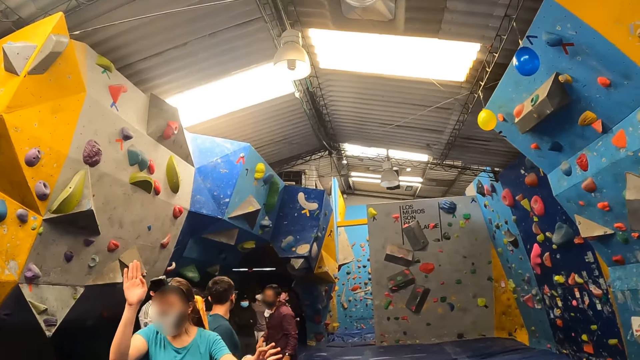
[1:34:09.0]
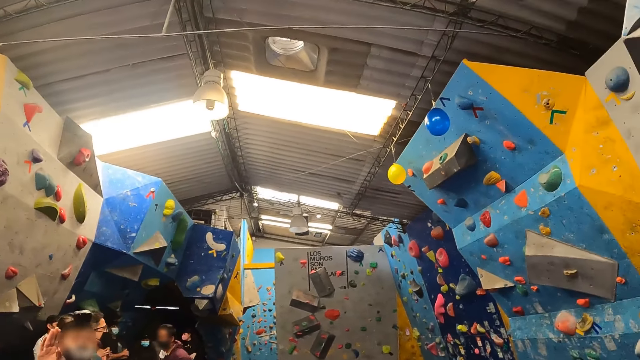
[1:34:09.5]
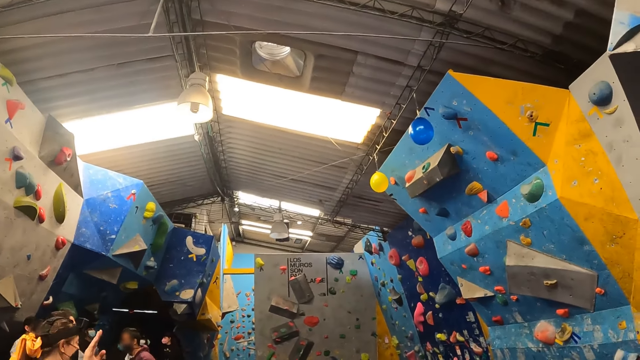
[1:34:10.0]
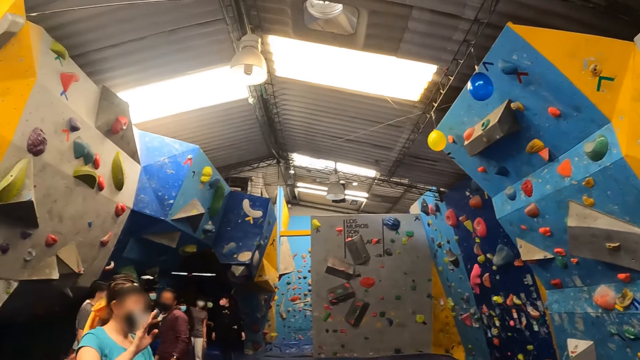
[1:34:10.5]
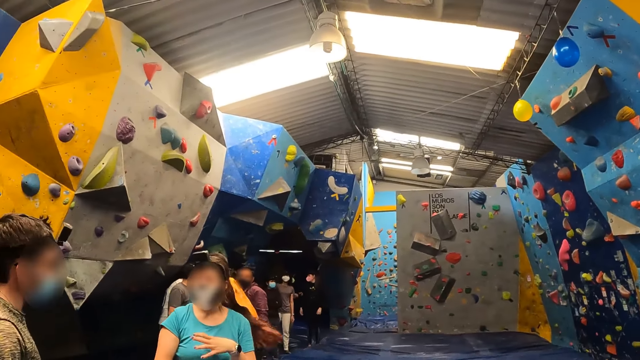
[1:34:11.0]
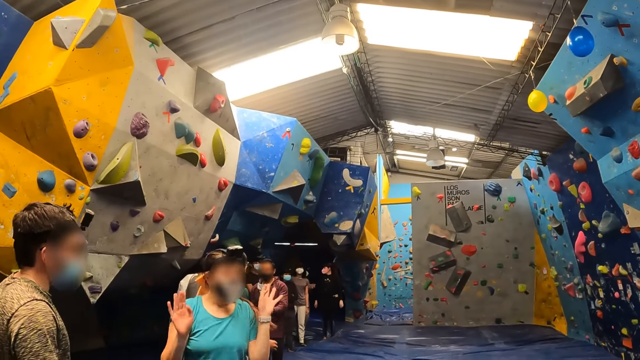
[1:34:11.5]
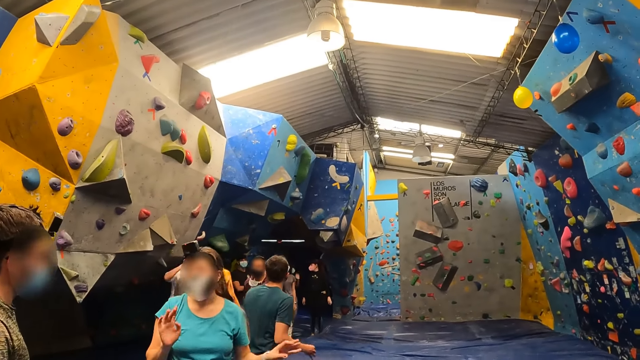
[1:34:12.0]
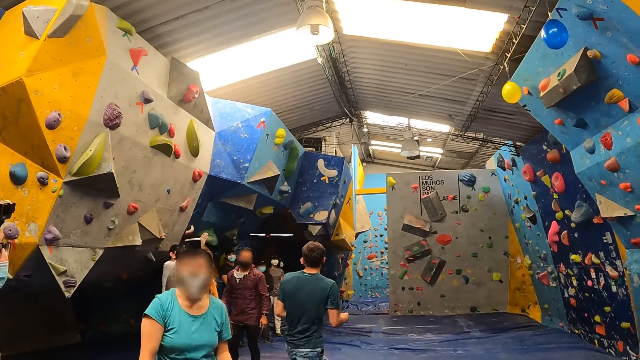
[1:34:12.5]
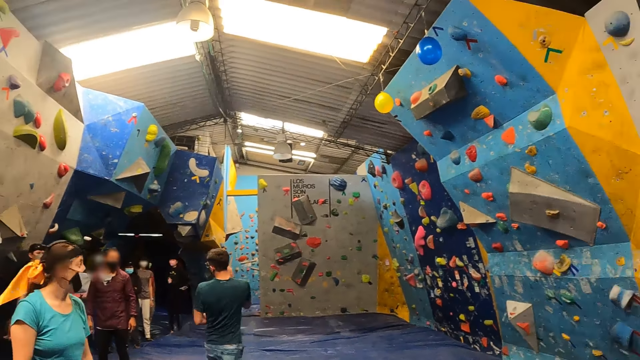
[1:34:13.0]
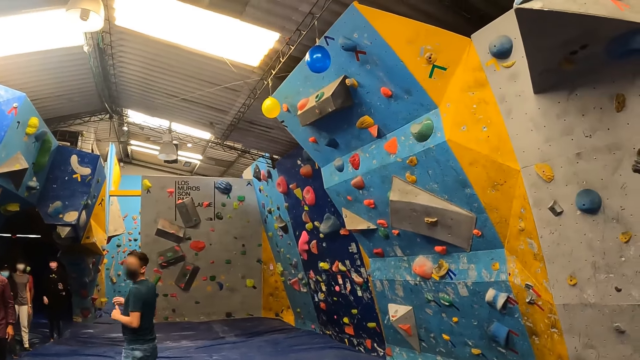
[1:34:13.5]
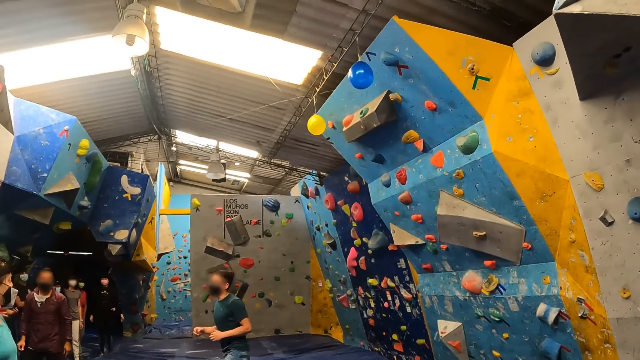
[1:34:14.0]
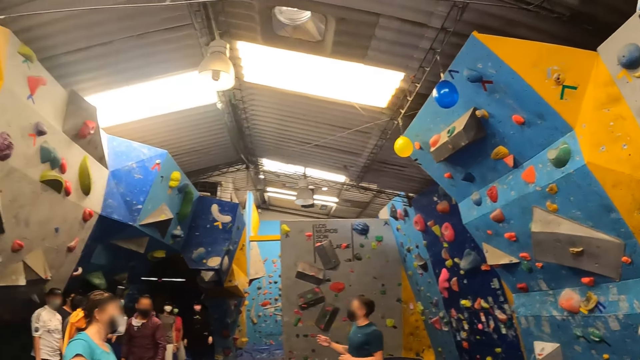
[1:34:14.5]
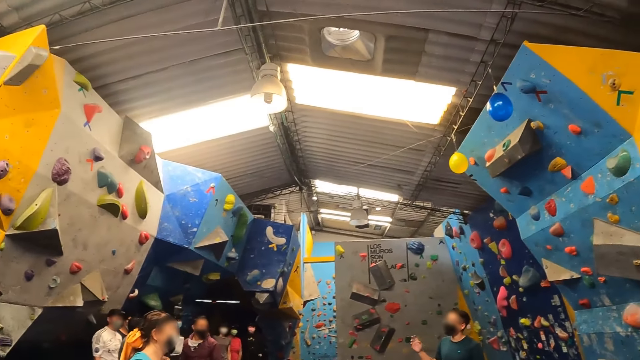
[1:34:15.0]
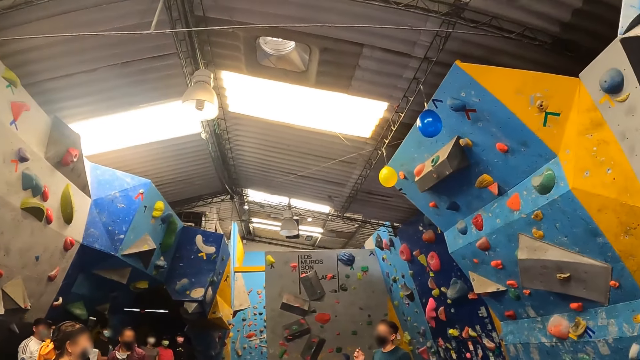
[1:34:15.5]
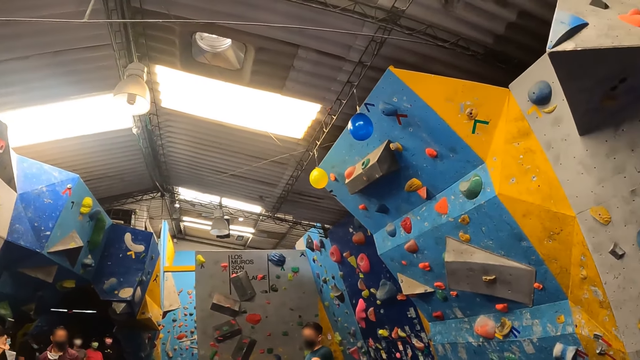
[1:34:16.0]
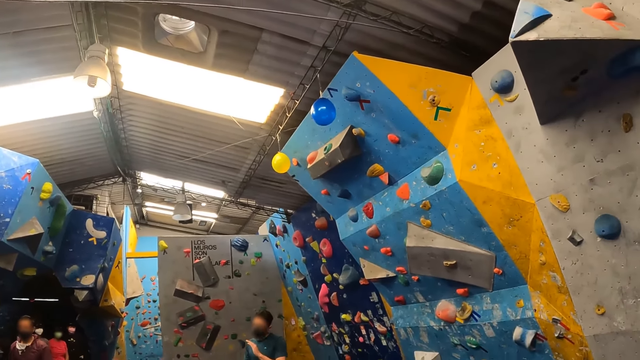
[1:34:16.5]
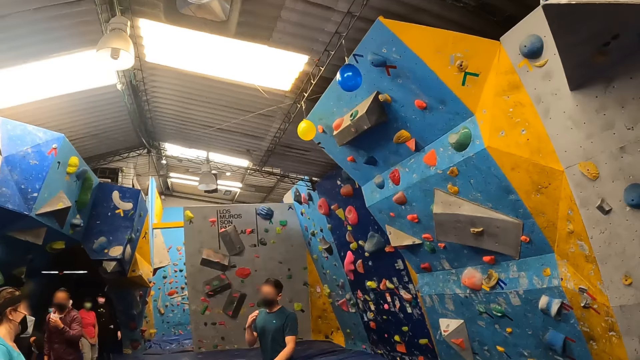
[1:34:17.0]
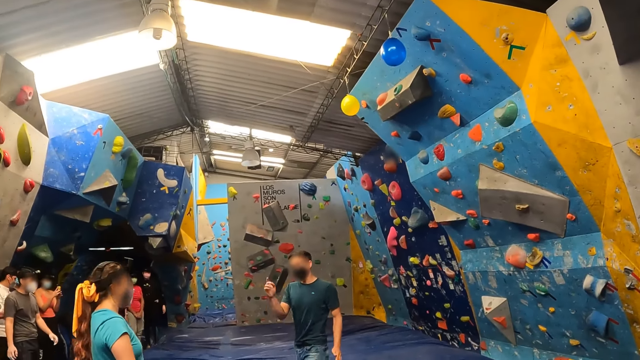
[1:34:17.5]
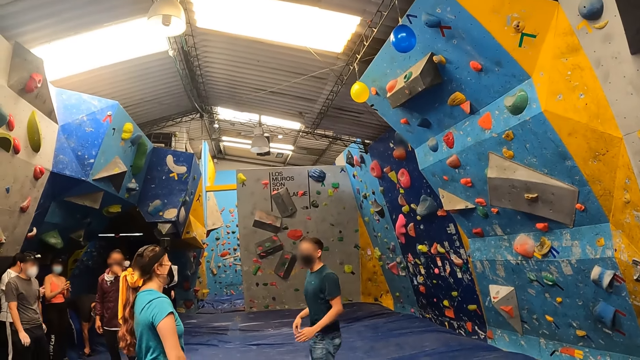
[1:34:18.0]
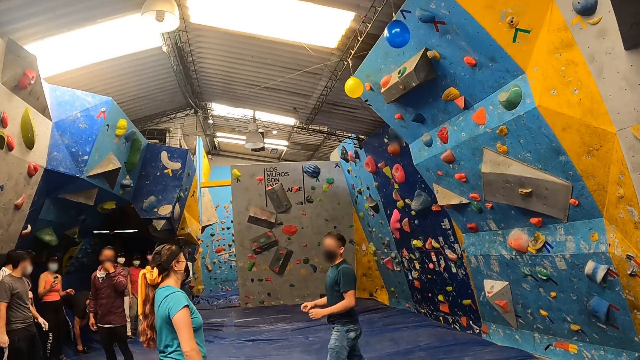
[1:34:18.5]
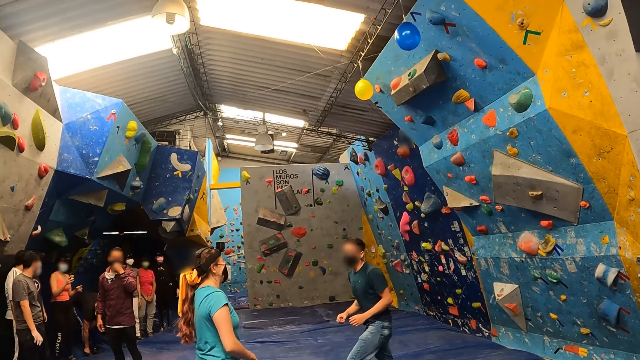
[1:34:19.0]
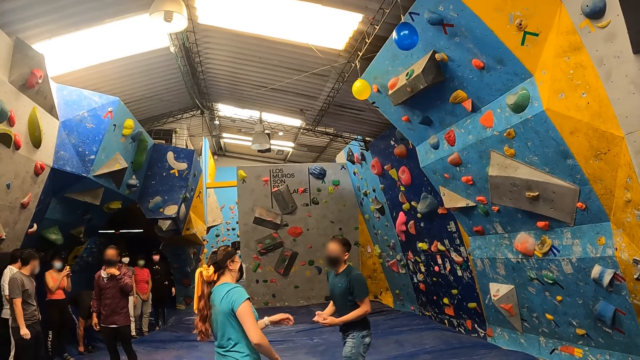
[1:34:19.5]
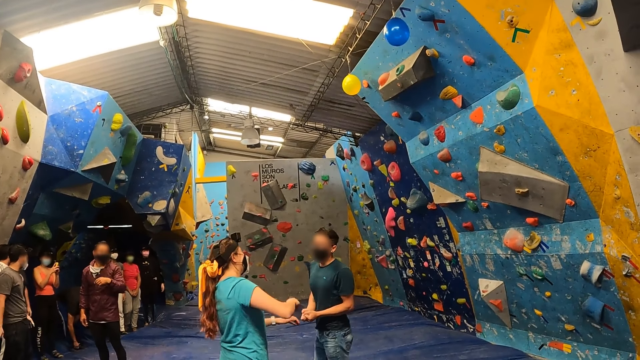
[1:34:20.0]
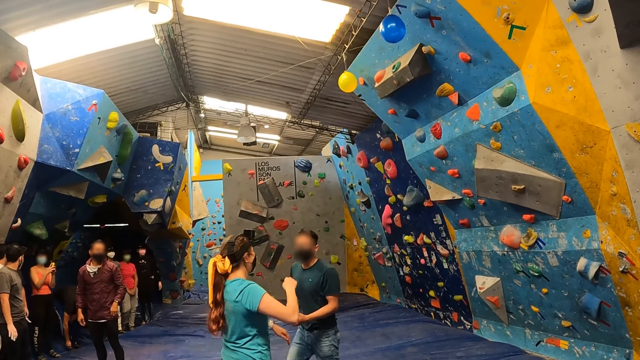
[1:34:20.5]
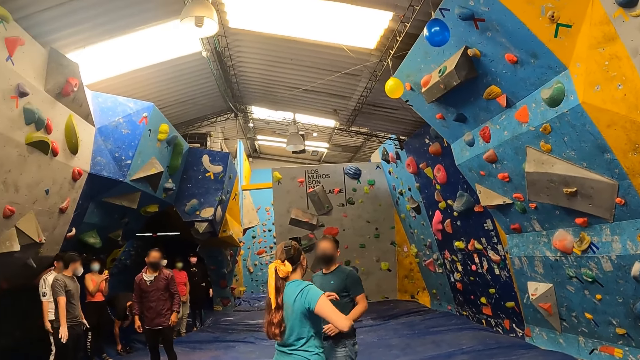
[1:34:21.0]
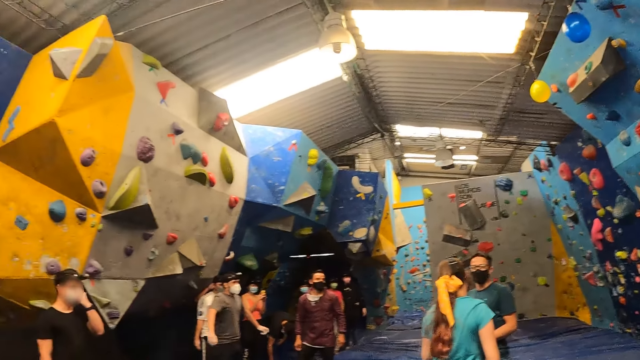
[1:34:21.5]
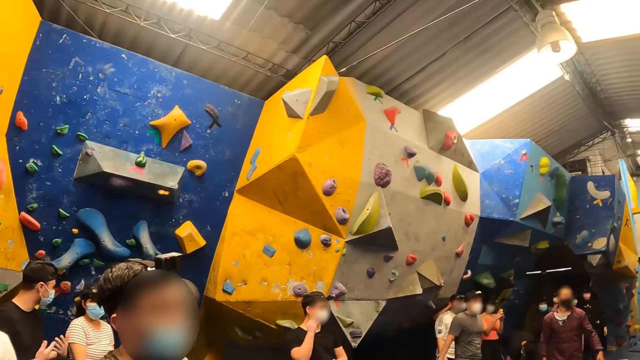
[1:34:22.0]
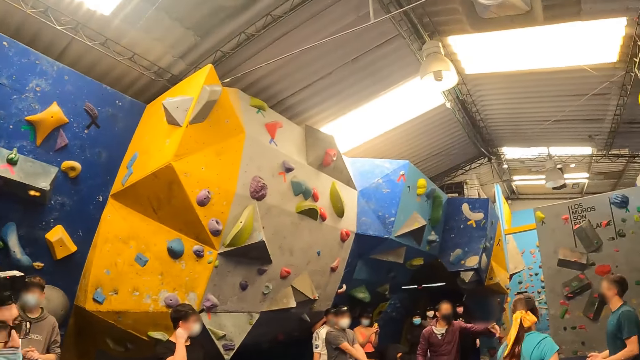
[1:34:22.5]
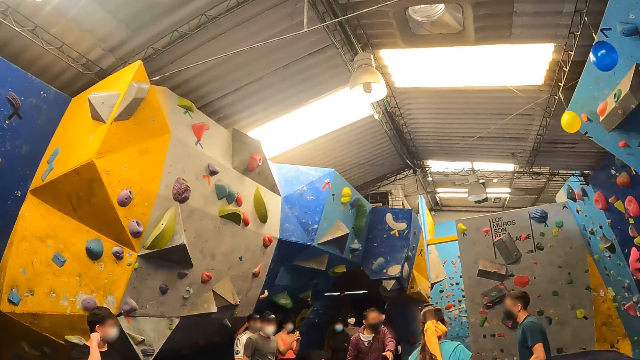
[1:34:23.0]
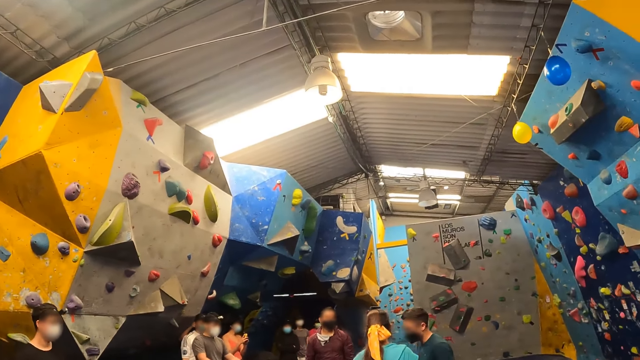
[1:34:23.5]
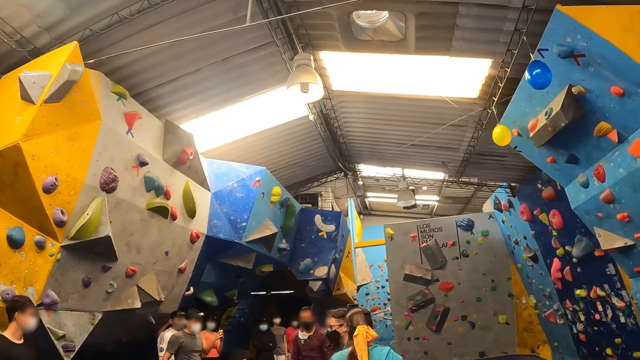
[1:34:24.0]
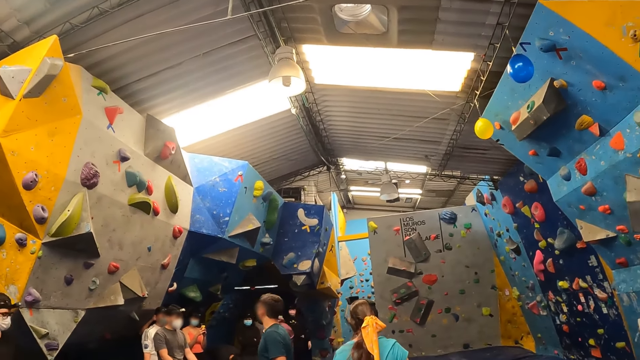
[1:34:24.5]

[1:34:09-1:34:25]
The woman interacts with a man. The woman interacts with the instructor.

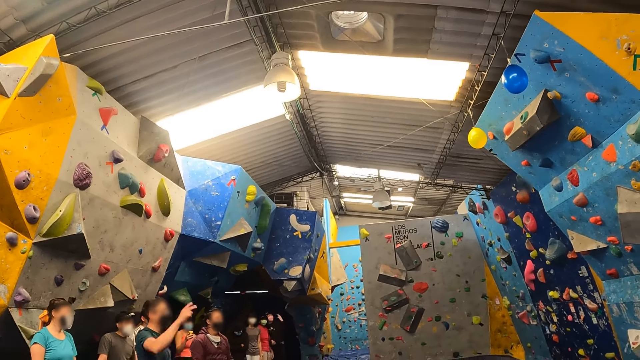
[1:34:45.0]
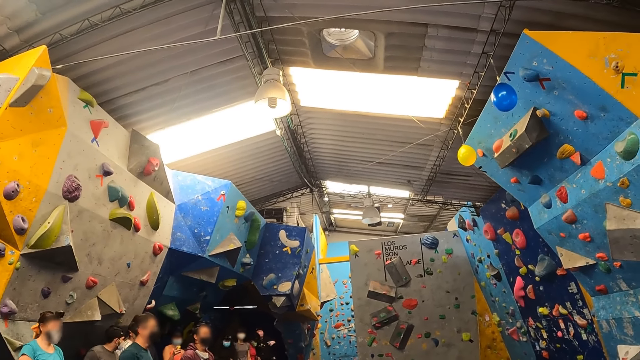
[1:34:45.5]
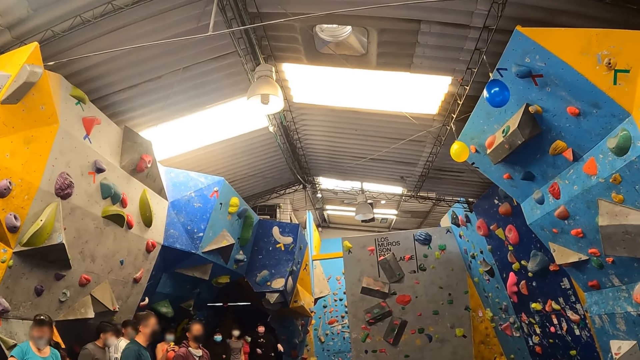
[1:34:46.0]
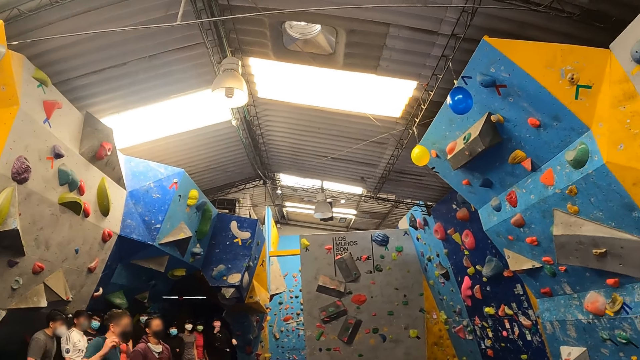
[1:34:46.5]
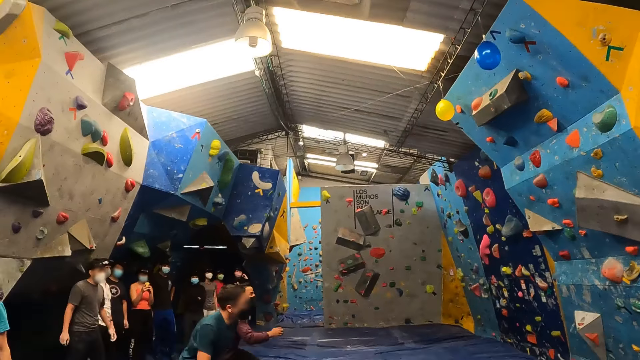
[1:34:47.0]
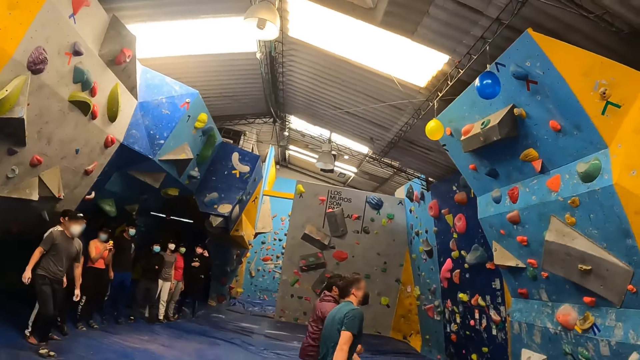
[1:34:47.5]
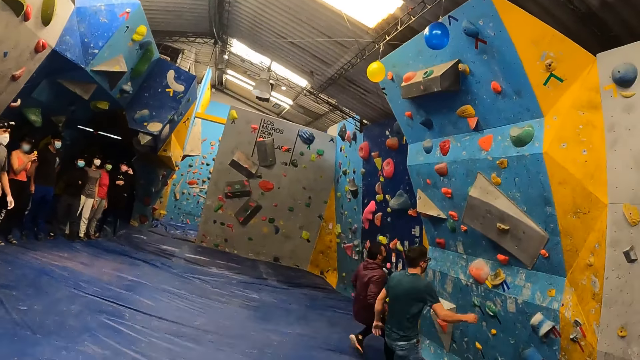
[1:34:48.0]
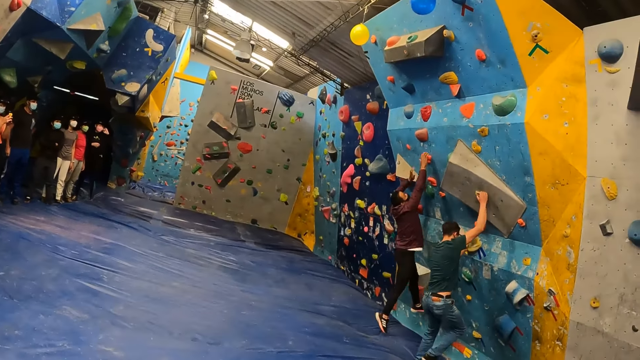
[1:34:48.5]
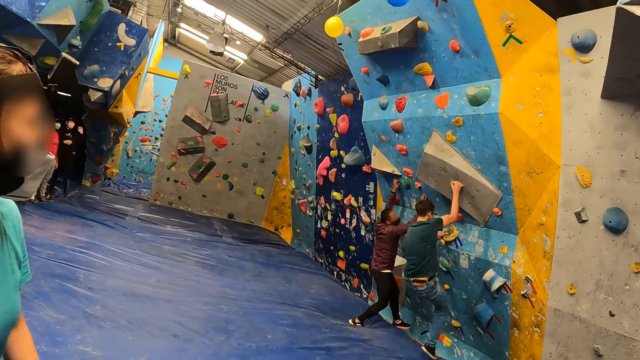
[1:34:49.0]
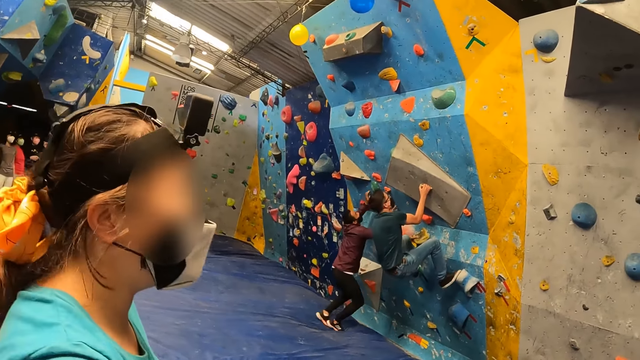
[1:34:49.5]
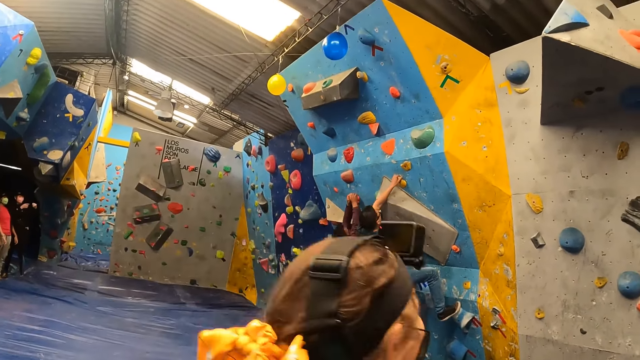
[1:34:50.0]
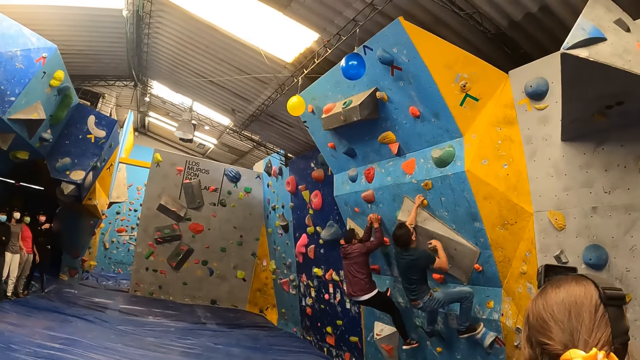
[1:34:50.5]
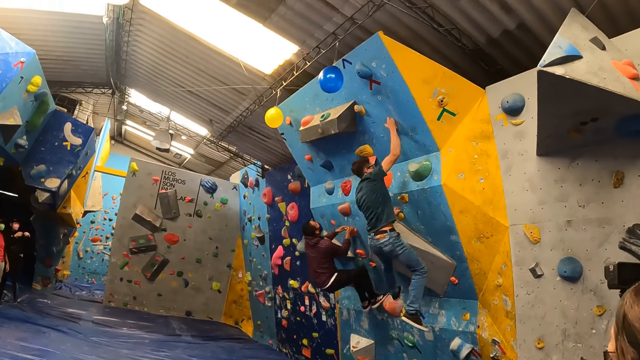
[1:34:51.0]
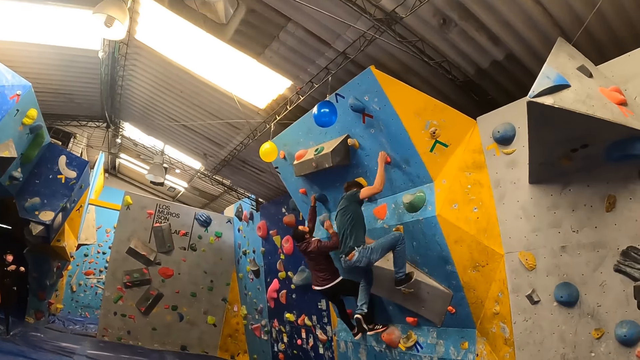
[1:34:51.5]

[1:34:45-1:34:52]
Instructors climb a bouldering wall.
